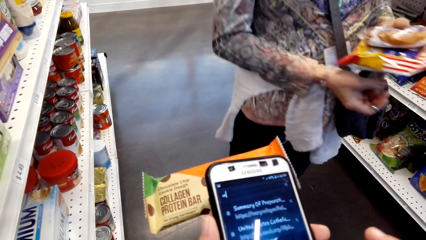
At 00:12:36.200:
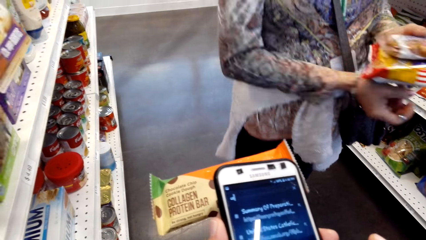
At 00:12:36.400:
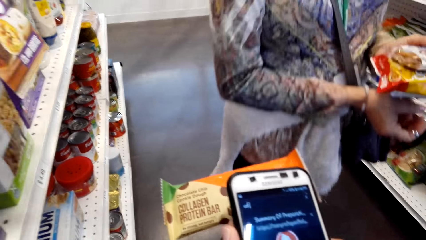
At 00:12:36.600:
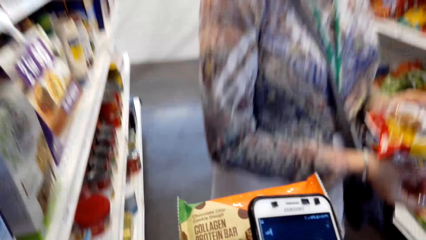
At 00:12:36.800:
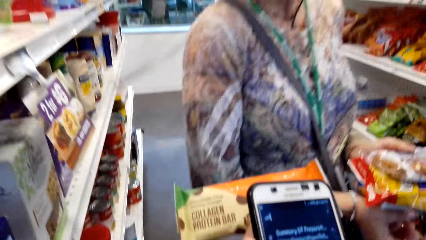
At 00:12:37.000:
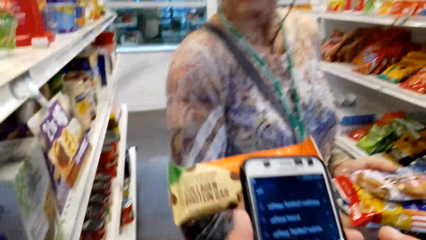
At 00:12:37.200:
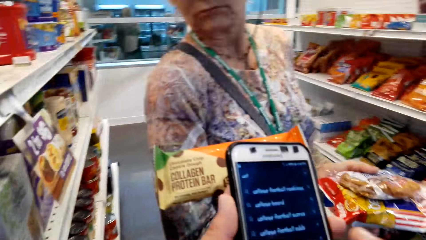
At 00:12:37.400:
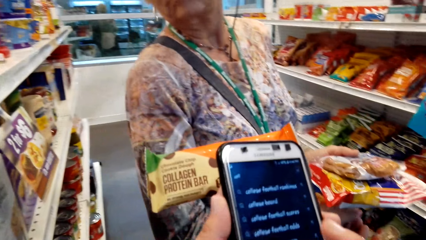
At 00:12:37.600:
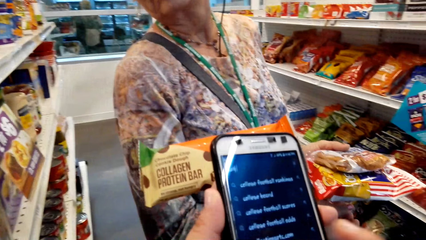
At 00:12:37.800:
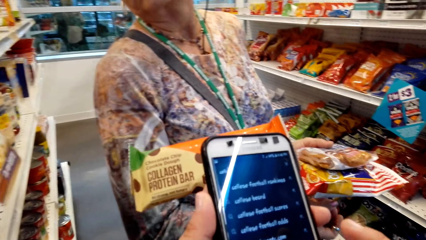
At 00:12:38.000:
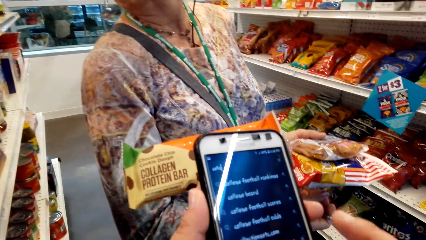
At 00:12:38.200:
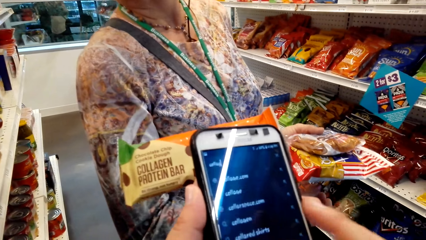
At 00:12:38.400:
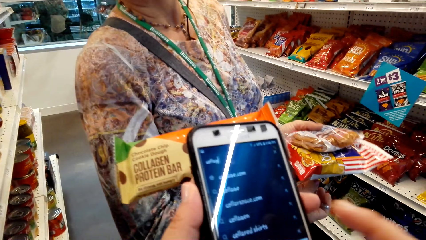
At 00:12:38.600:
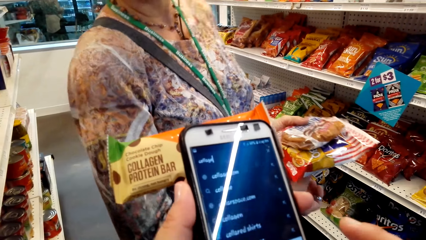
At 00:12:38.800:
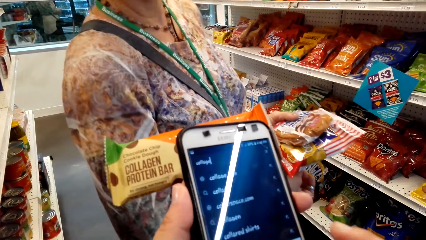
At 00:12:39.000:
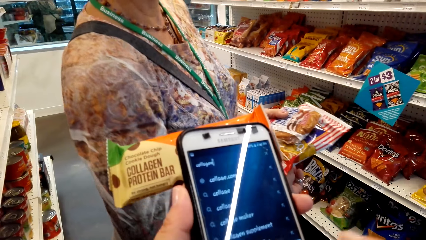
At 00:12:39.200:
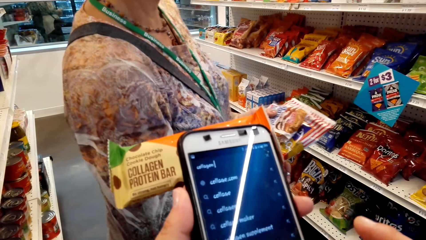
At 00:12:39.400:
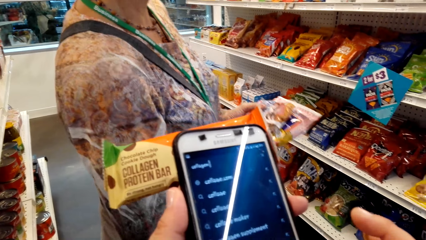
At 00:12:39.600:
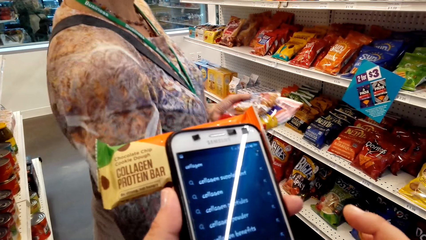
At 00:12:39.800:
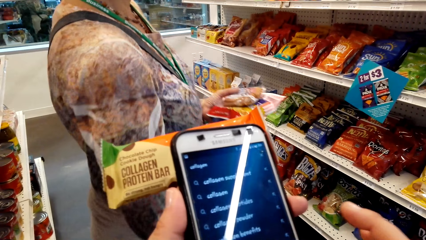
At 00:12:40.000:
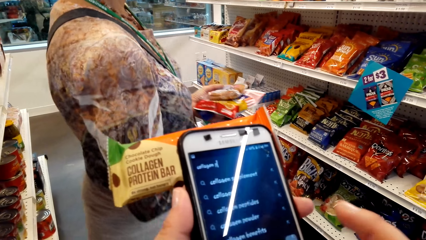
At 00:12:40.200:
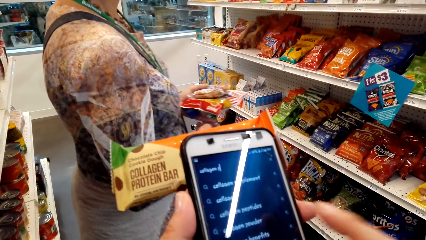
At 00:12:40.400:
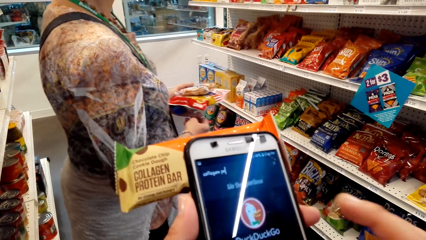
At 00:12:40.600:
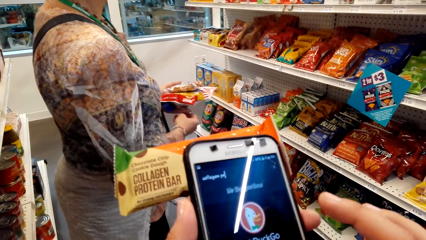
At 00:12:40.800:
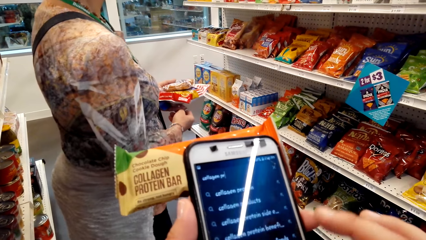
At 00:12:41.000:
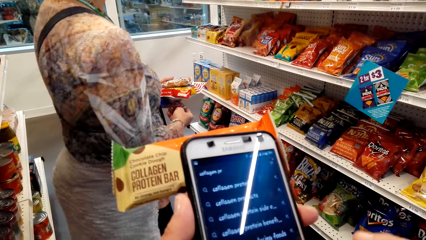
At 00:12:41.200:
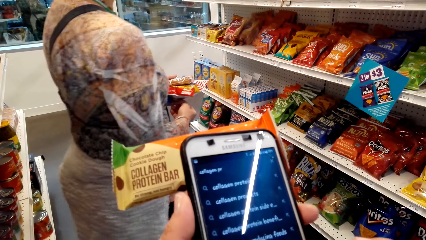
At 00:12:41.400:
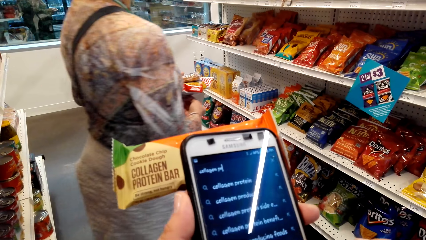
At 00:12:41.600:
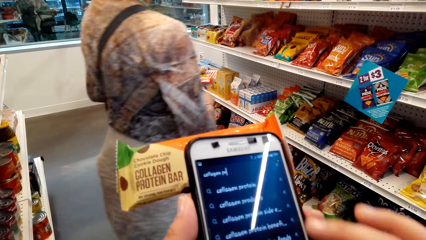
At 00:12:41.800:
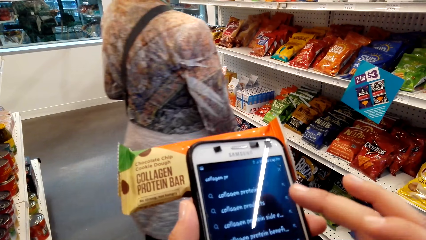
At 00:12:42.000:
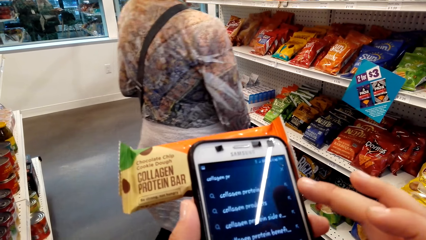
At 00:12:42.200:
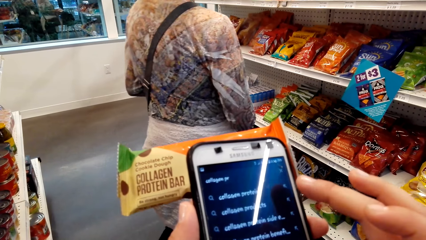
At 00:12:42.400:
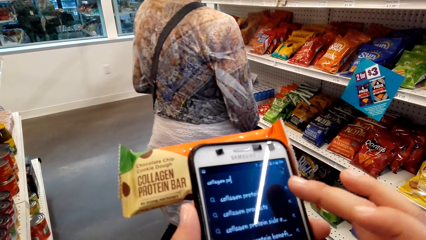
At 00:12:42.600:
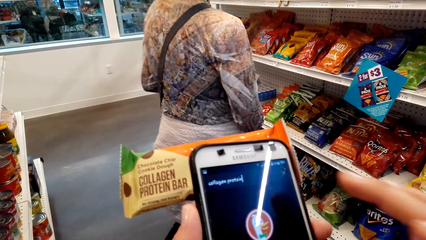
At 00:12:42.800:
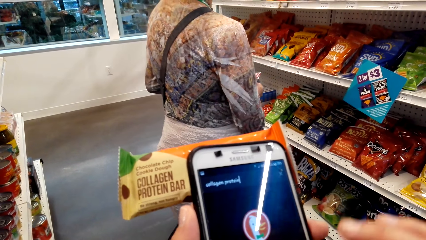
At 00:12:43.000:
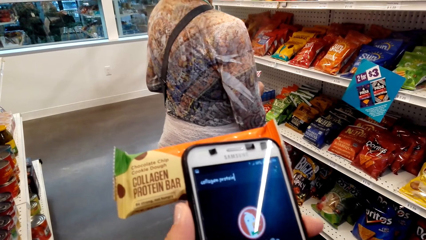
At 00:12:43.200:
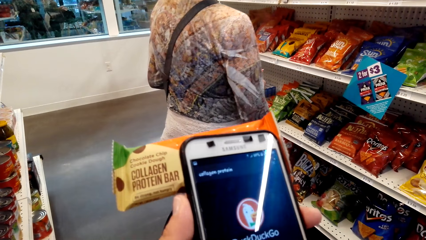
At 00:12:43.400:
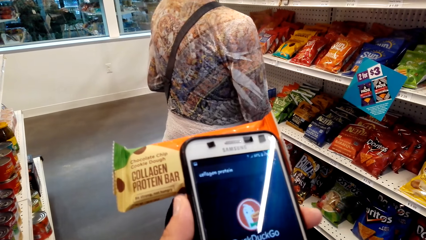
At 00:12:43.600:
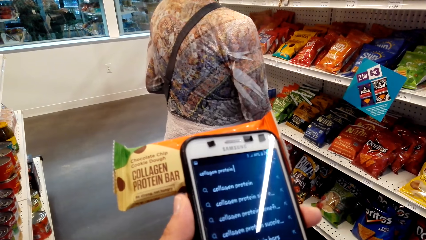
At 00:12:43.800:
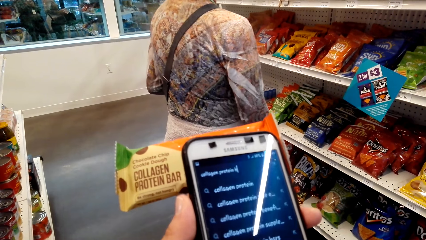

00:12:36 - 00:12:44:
The camera wearer scrolls on the phone.

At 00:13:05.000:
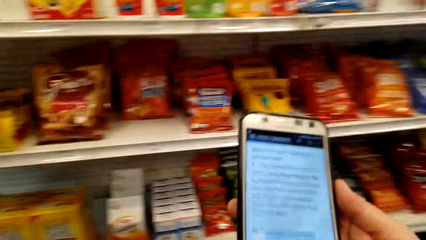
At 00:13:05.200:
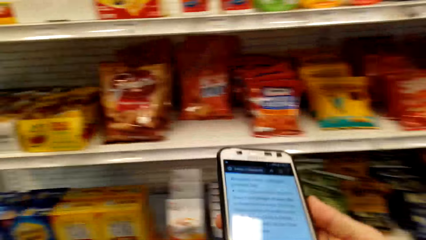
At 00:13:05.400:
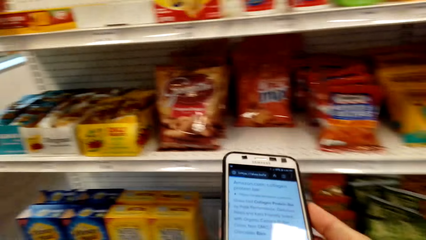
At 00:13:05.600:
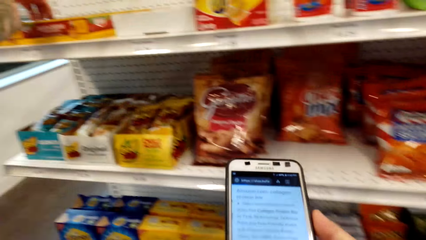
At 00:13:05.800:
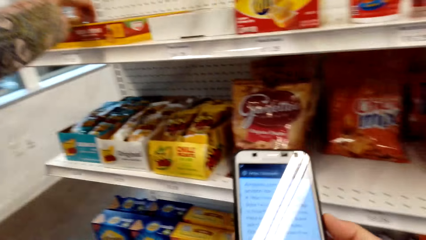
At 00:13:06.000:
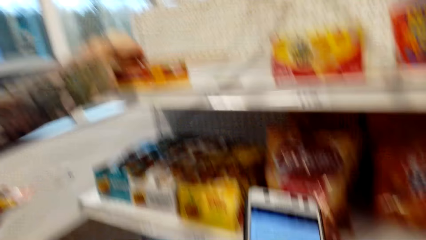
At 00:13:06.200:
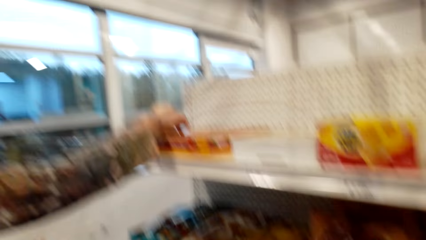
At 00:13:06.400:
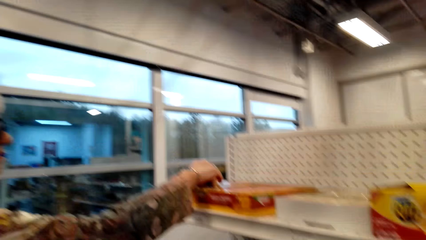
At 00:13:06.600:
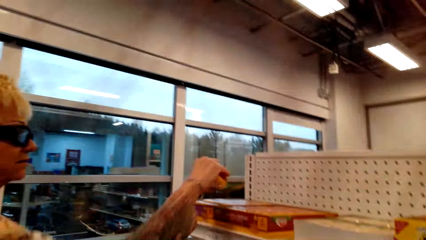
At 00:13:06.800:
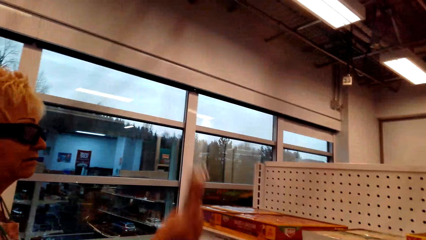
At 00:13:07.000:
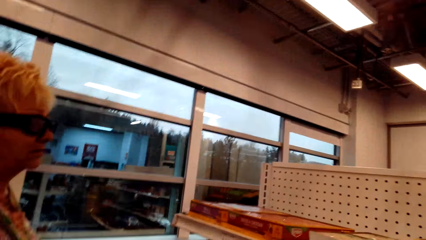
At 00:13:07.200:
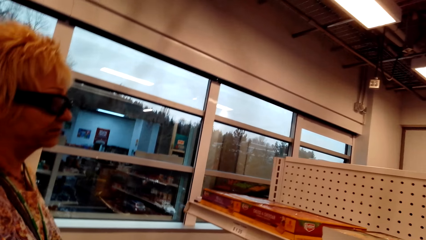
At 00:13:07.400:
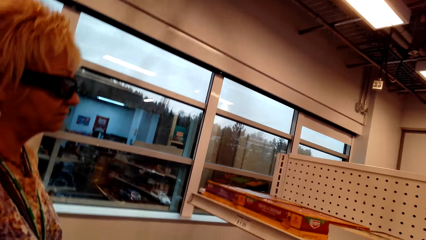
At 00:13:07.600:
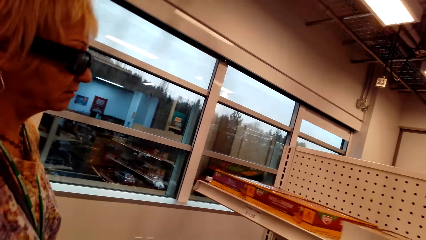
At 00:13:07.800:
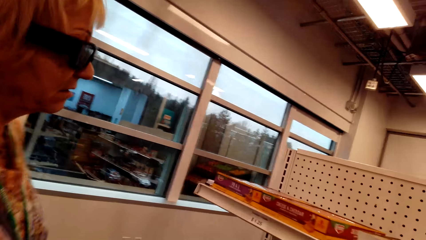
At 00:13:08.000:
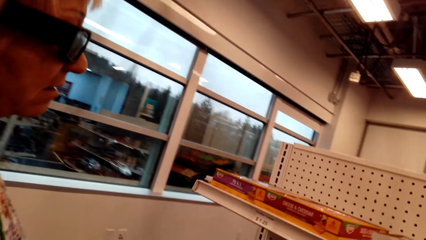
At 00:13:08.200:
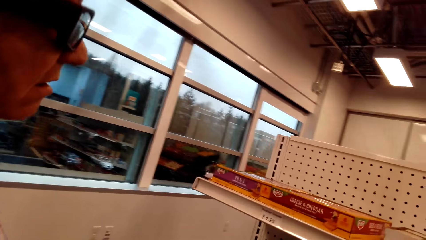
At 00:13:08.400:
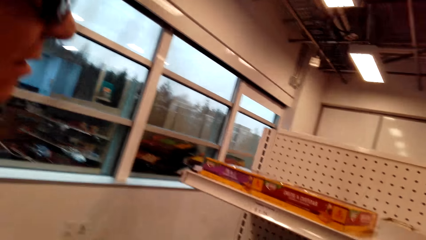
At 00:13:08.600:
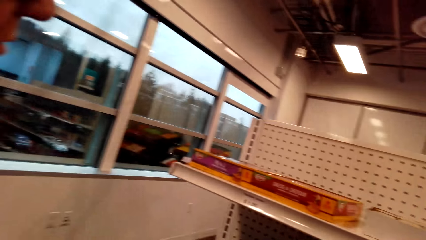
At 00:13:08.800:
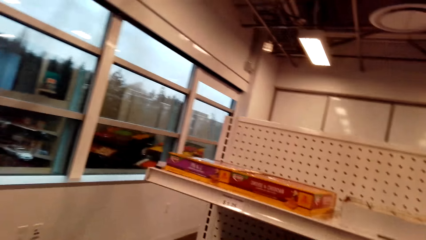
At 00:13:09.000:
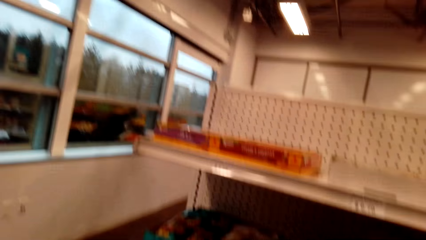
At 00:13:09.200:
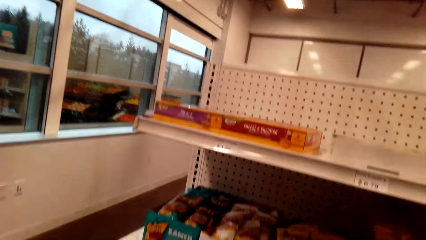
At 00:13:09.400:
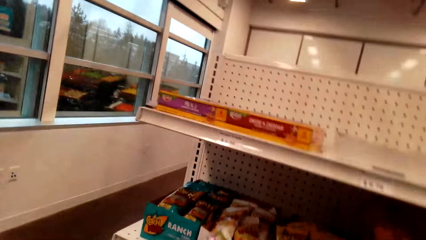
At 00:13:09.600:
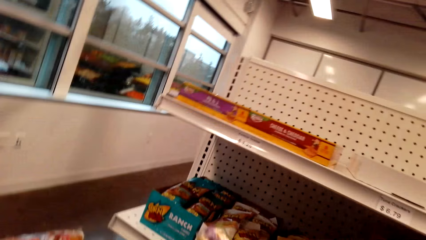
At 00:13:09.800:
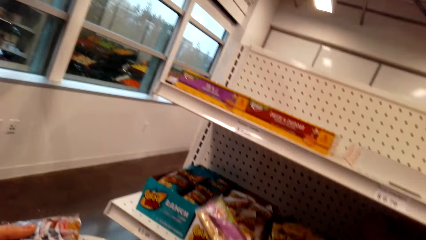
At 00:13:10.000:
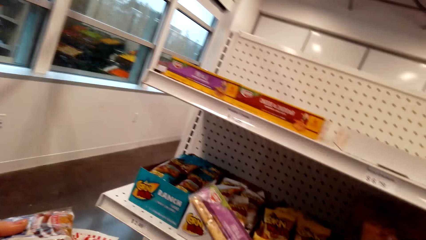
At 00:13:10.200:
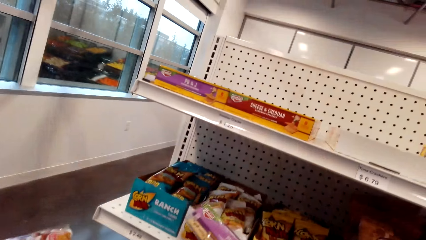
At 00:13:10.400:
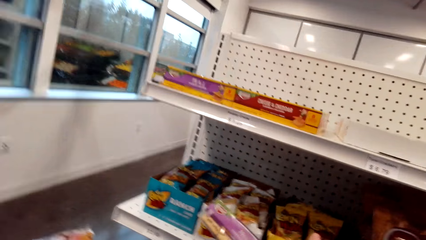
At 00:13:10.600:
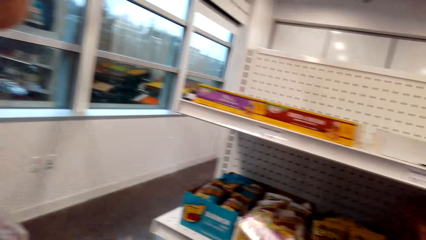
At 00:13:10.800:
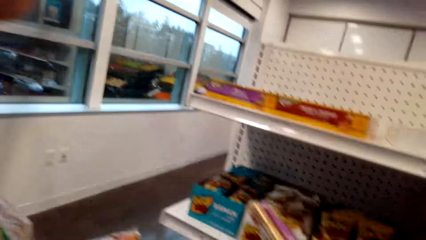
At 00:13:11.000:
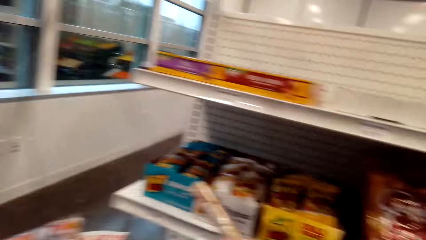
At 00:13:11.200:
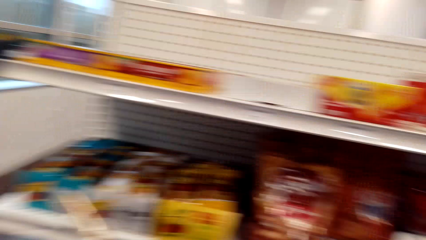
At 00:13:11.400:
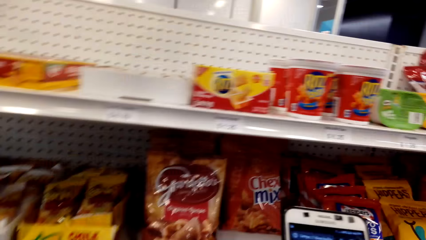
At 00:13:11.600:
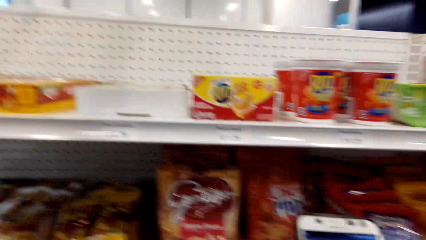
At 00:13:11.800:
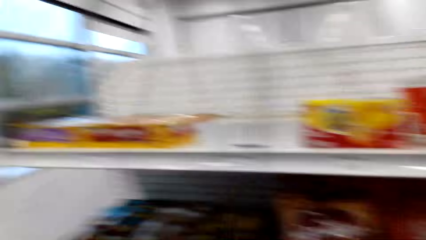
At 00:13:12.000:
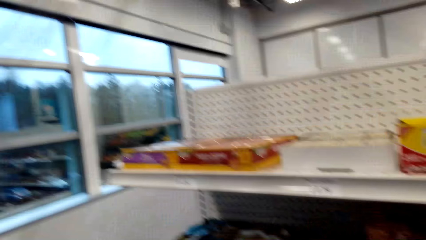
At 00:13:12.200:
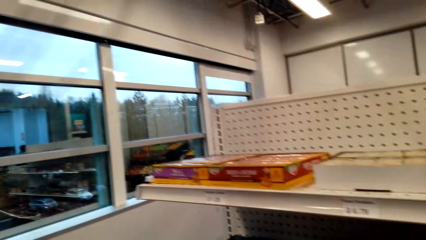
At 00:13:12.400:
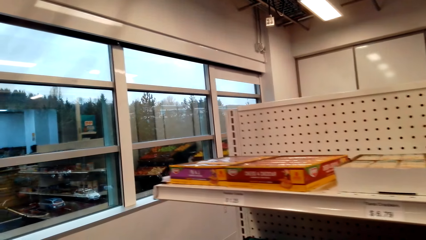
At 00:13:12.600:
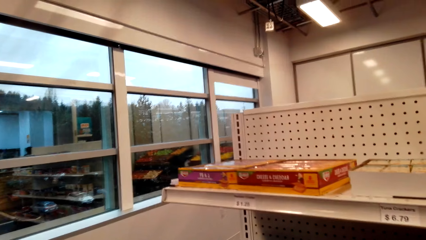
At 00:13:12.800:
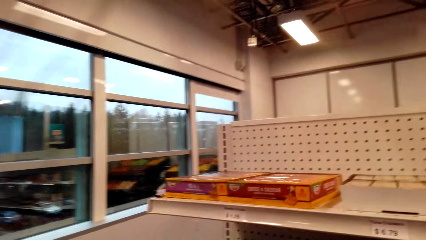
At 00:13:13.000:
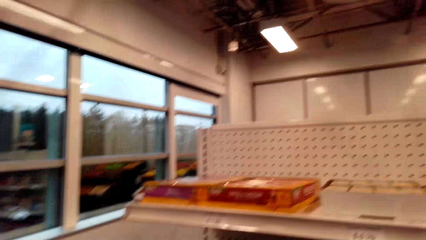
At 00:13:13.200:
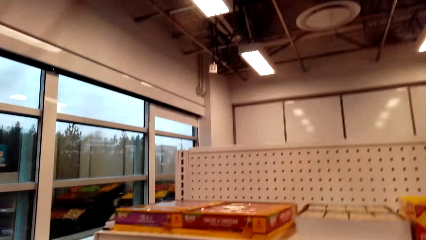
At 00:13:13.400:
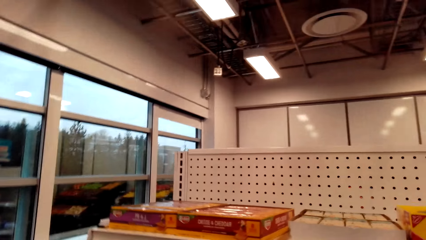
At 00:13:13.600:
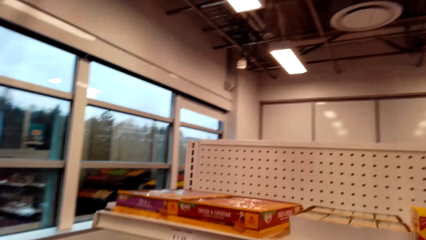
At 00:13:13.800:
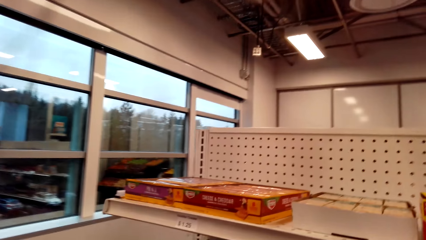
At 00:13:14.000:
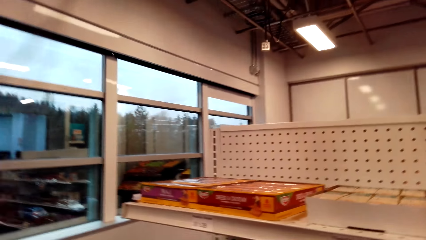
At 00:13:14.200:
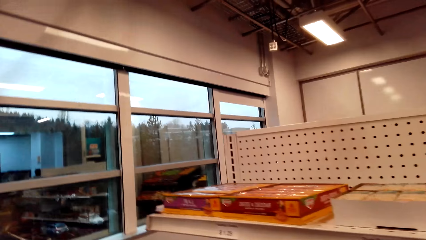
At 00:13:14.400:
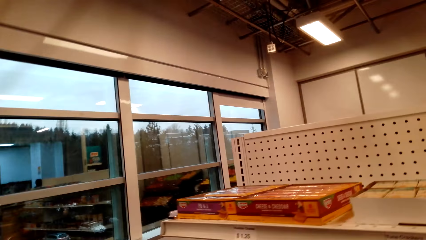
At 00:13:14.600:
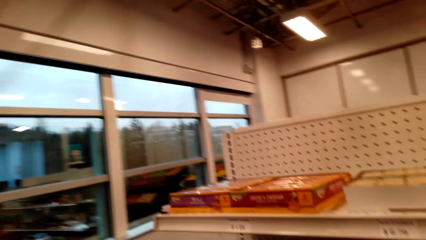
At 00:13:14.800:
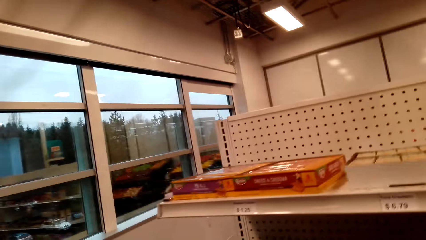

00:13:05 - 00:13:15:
The camera wearer picks an item on the shelf. A lady picks a packet. The camera wearer interacts with the lady. They pick an item on the shelf.
